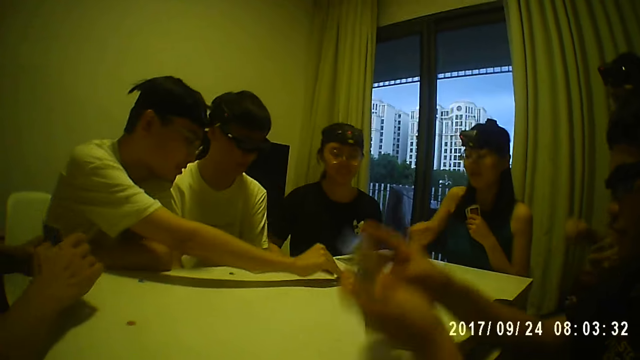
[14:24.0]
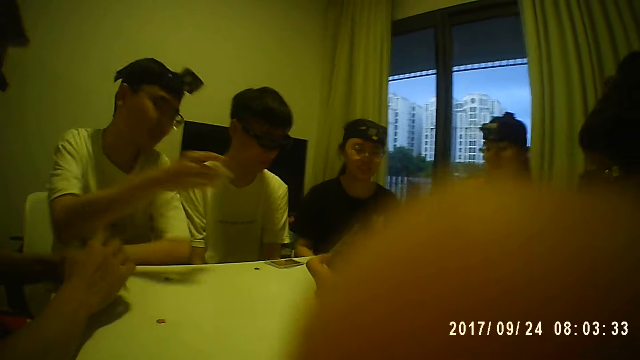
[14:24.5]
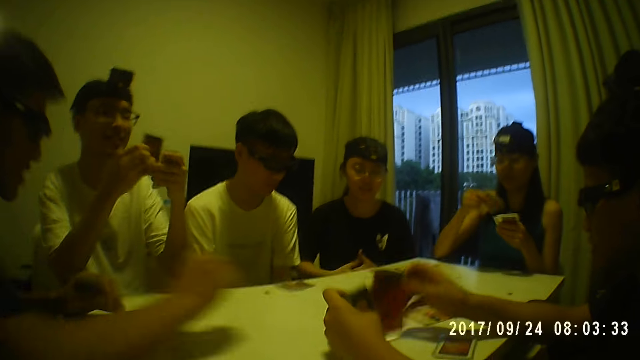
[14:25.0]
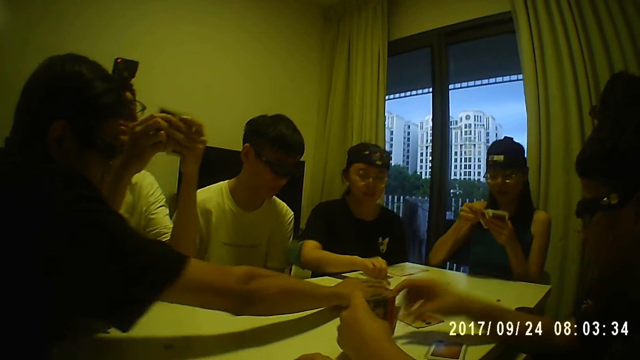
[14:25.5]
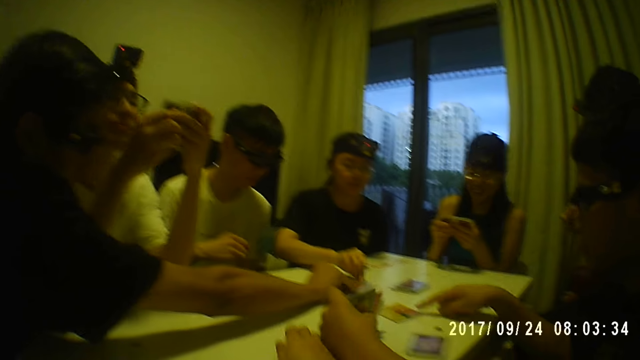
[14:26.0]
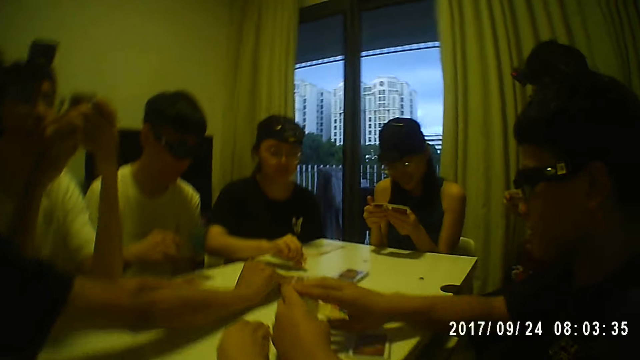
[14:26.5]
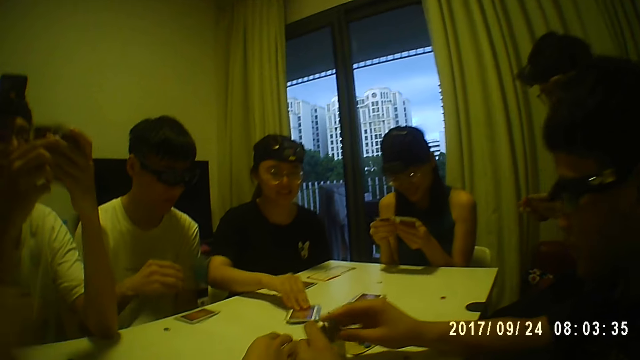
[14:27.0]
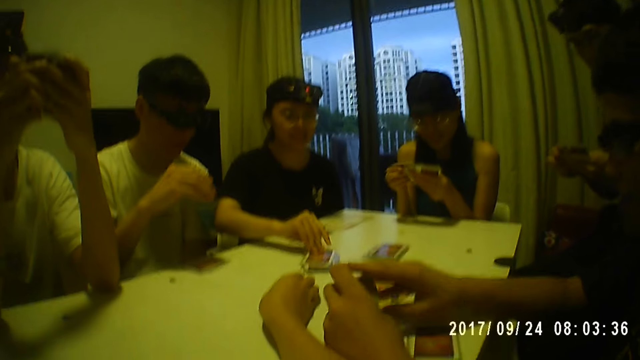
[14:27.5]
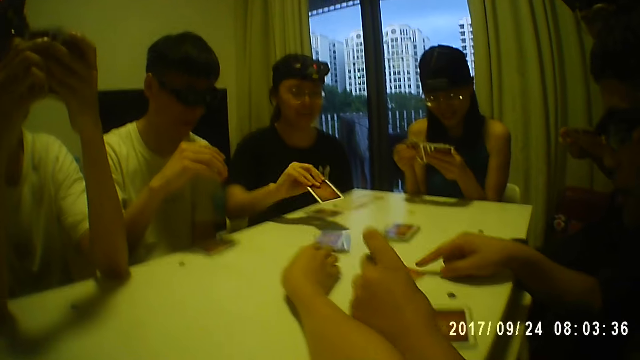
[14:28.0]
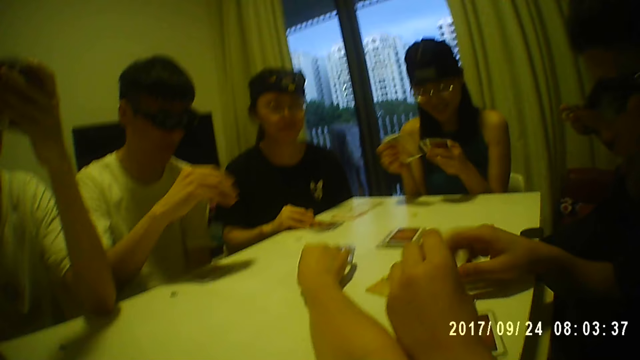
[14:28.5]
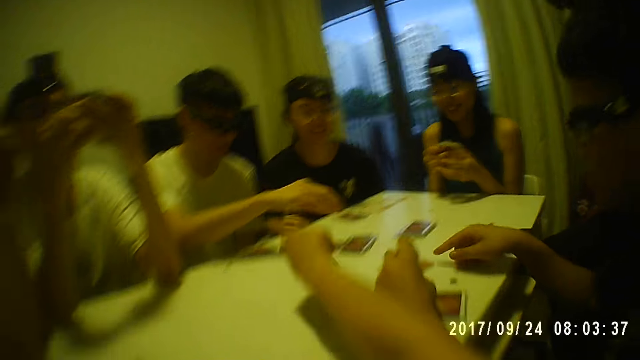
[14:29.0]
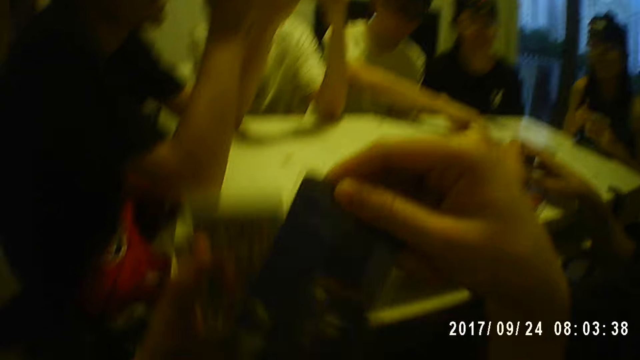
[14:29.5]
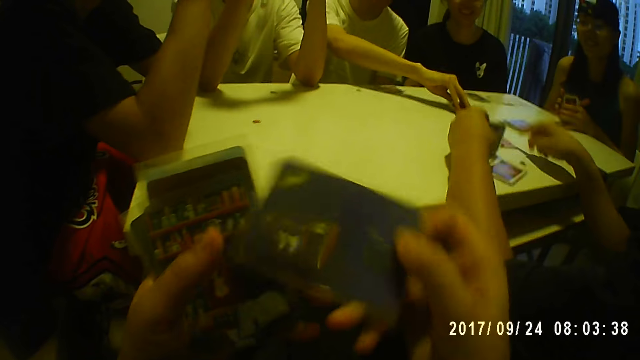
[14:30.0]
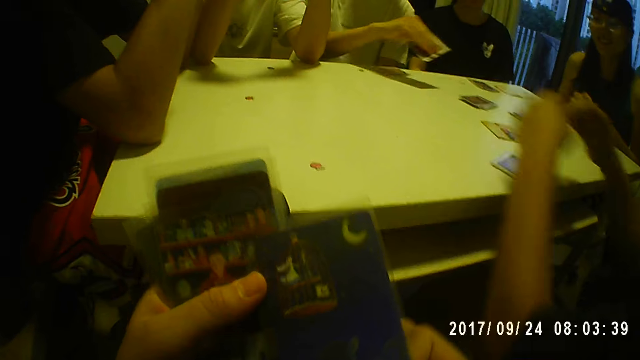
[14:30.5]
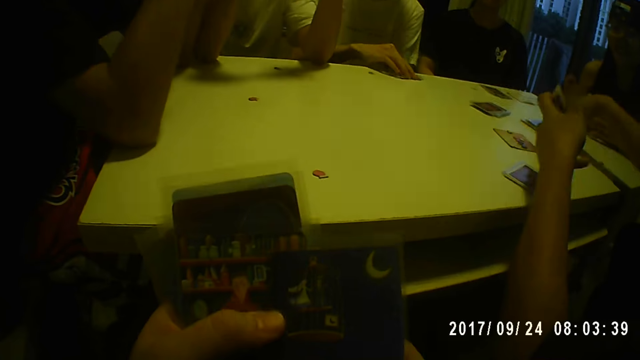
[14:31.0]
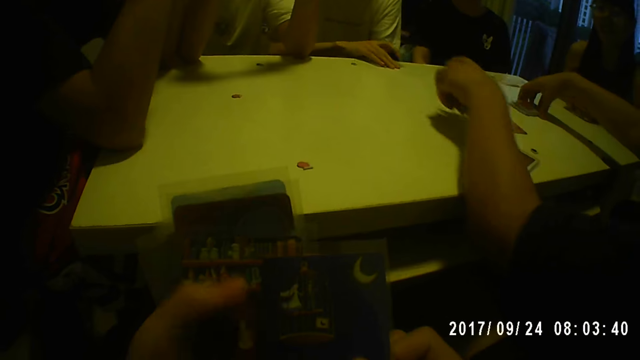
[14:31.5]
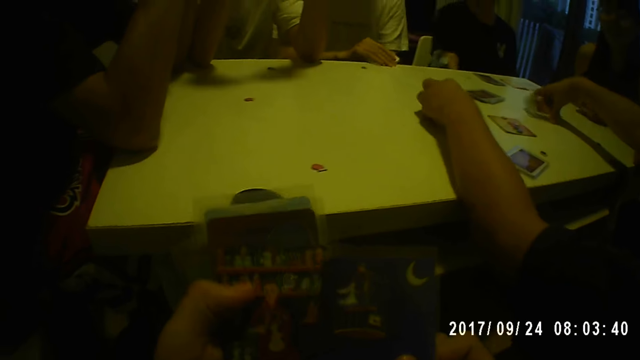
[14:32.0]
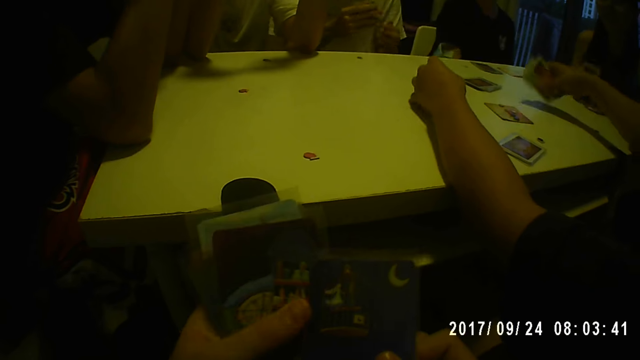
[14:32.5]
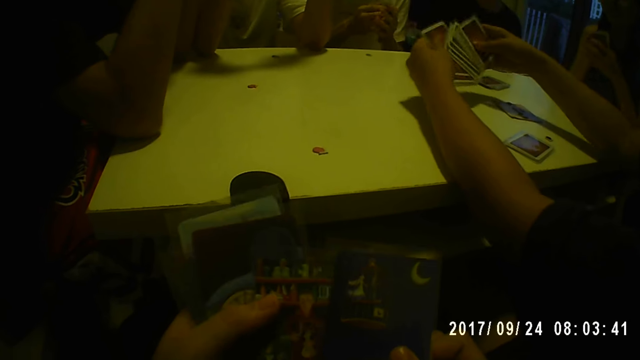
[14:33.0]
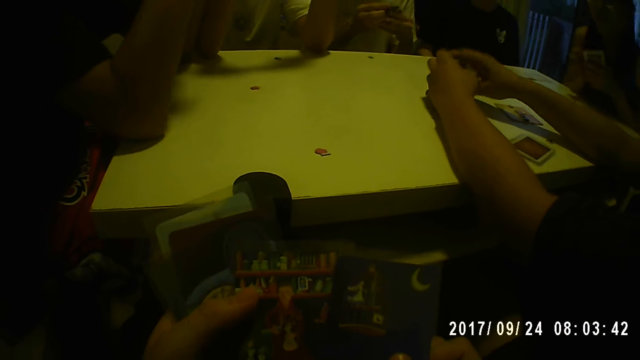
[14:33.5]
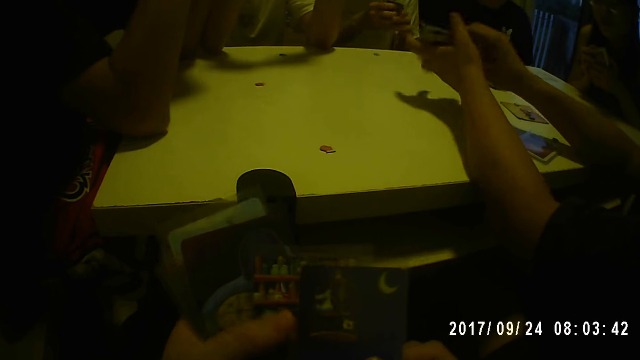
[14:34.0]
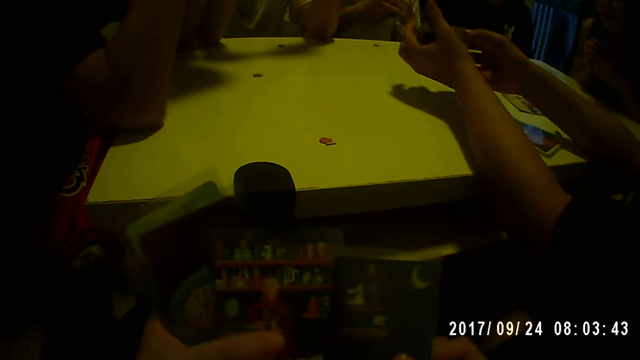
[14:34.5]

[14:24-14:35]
A man checks the card. The camera wearer adjusts the camera. A woman checks a card. Another man picks a card. A third man picks a card. The first man holds the cards with both hands. The woman holds the cards with both hands. The third man picks a card. A fourth man points at a card. The woman shuffles the cards. The camera wearer picks a card from the table. He checks the card. A fifth man picks a card. The camera wearer rotates the card. The fourth man holds the cards with both hands. The camera wearer checks the cards. The fourth man picks up cards and puts the cards on the table. The camera wearer shuffles the cards in his hands. He checks the cards. The fourth man shuffles the cards.

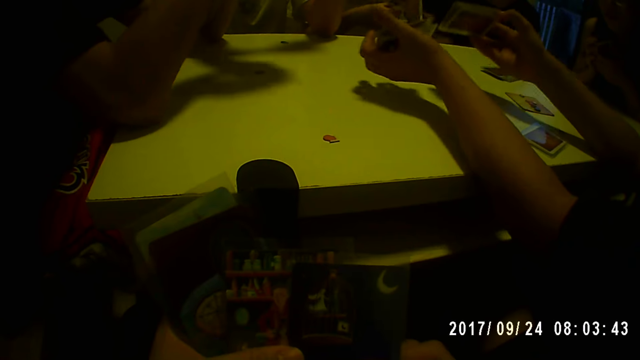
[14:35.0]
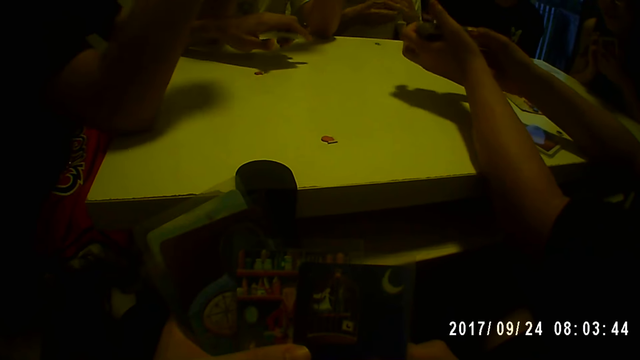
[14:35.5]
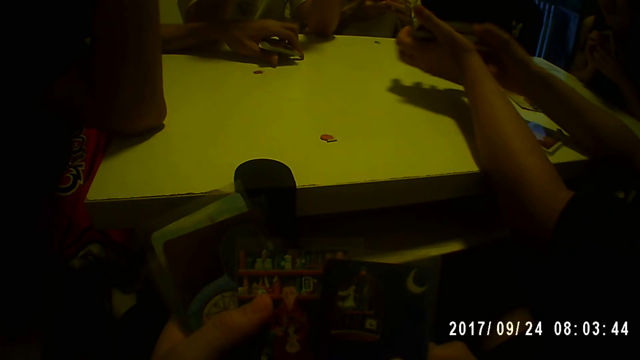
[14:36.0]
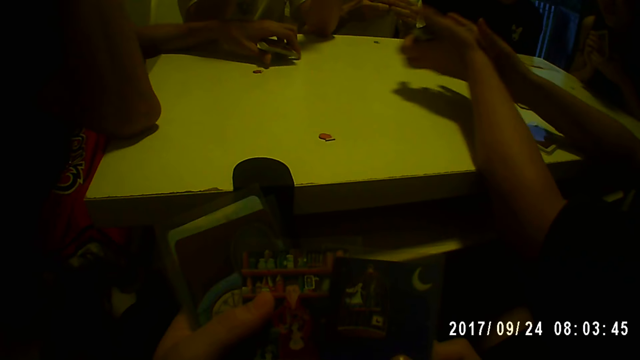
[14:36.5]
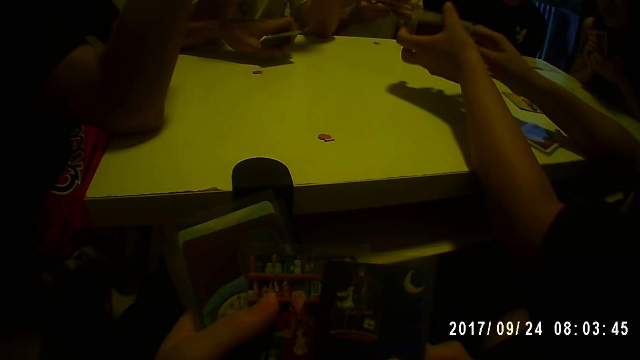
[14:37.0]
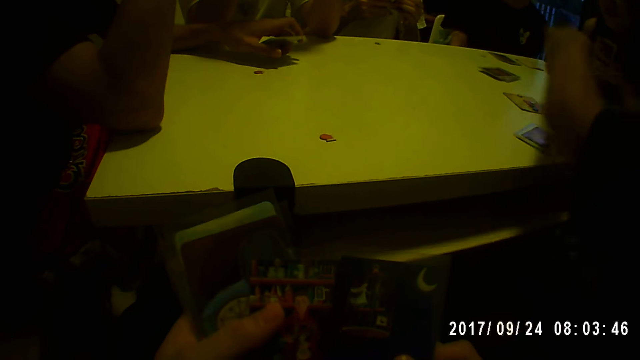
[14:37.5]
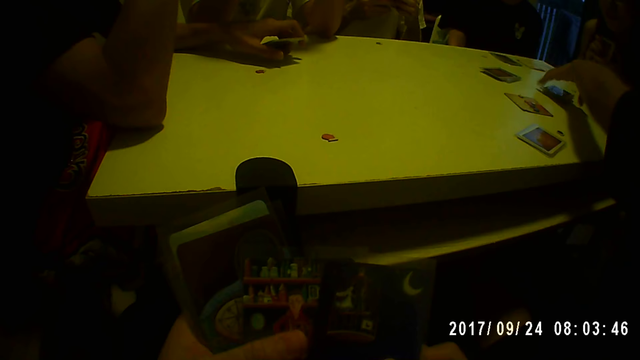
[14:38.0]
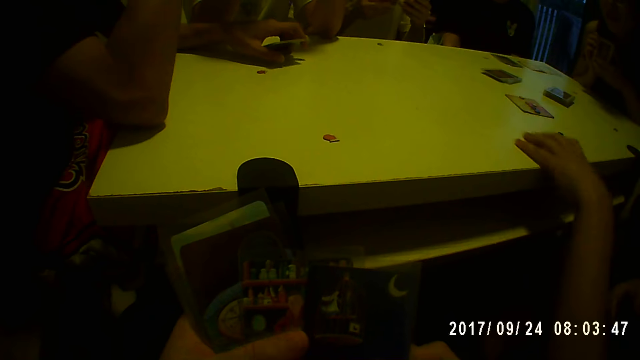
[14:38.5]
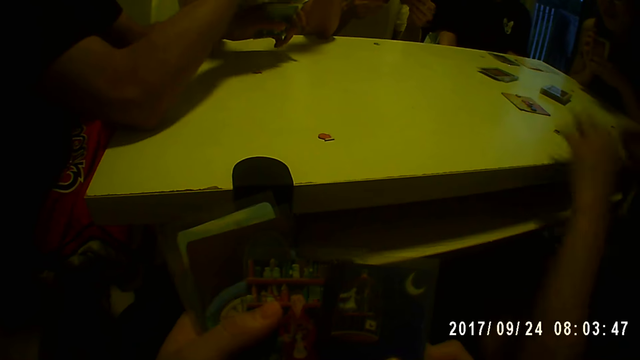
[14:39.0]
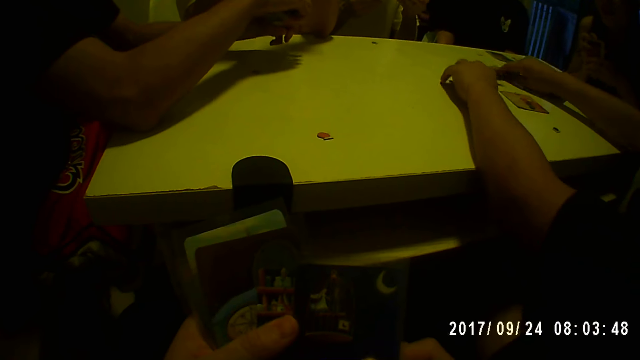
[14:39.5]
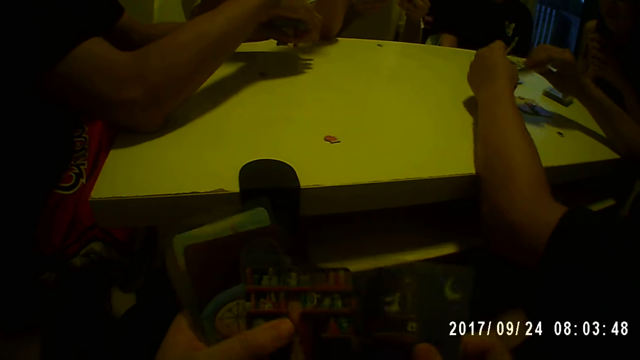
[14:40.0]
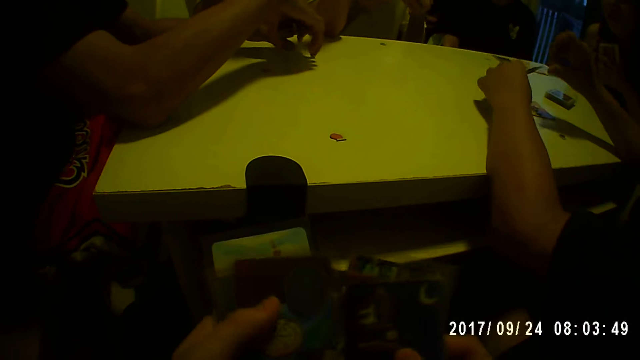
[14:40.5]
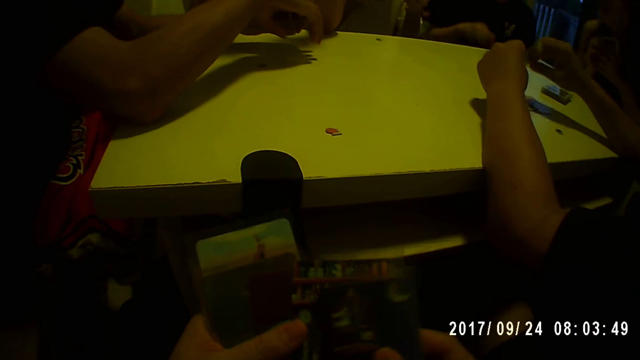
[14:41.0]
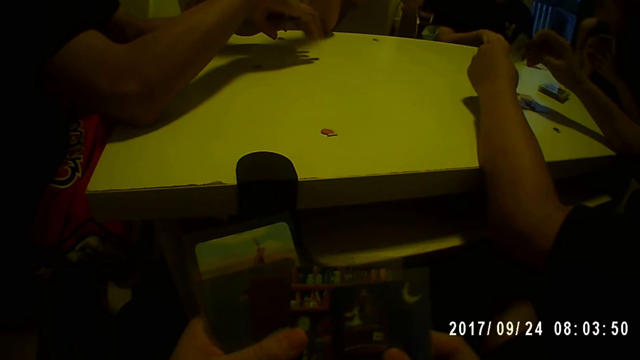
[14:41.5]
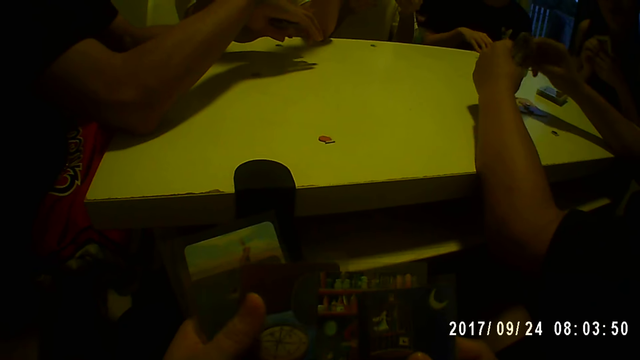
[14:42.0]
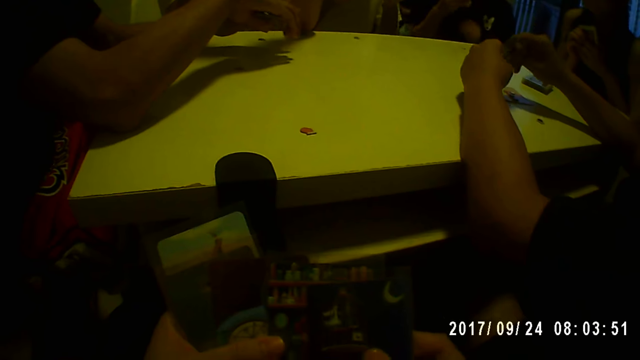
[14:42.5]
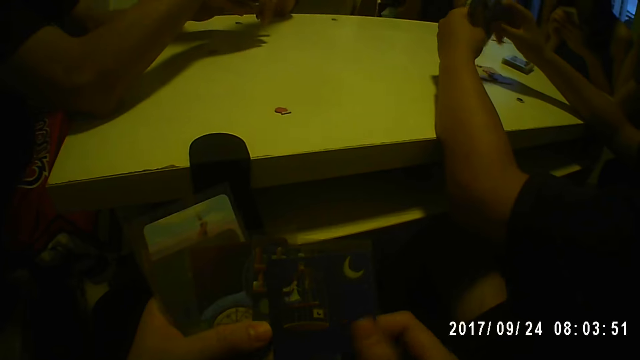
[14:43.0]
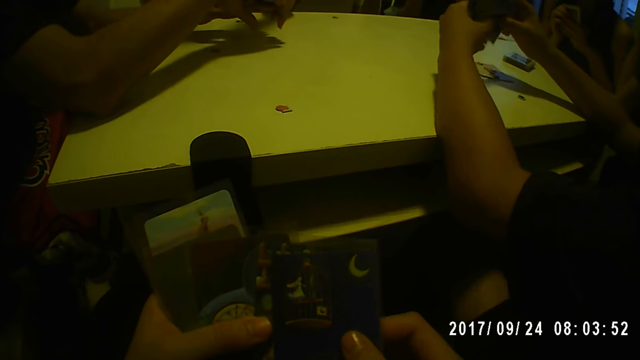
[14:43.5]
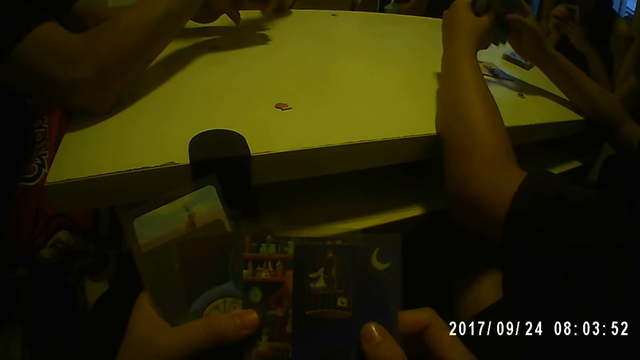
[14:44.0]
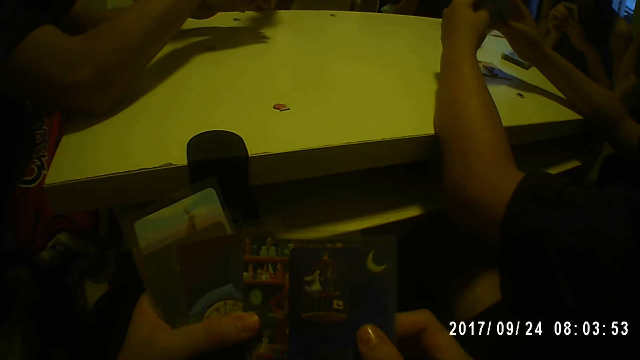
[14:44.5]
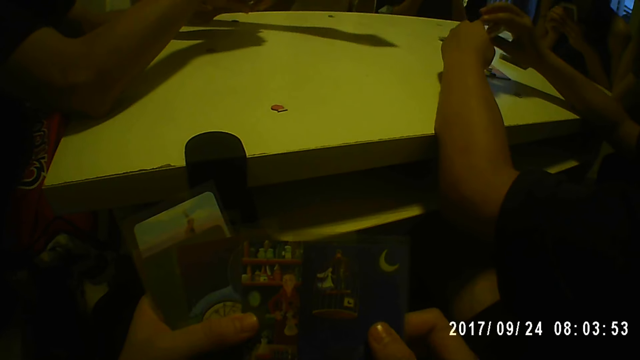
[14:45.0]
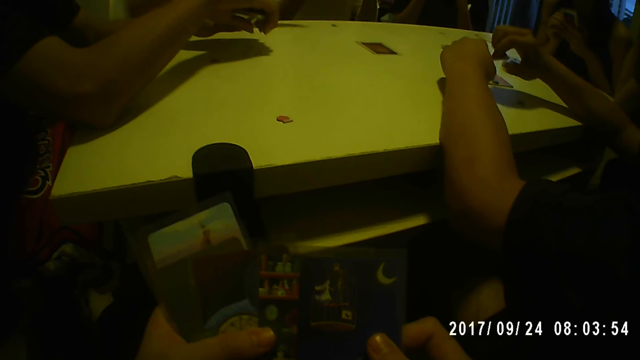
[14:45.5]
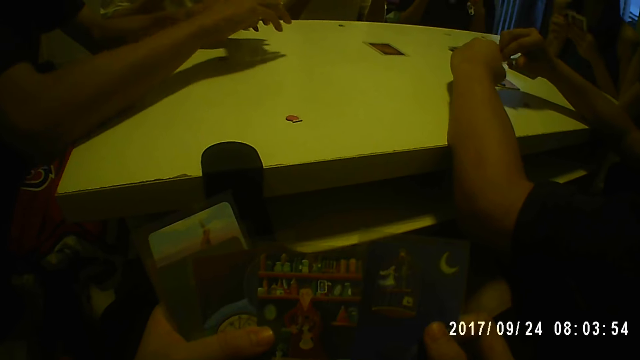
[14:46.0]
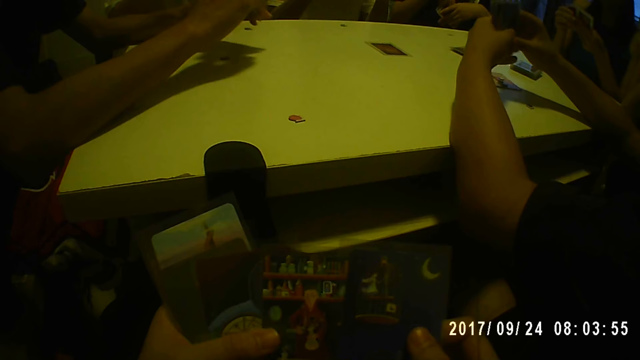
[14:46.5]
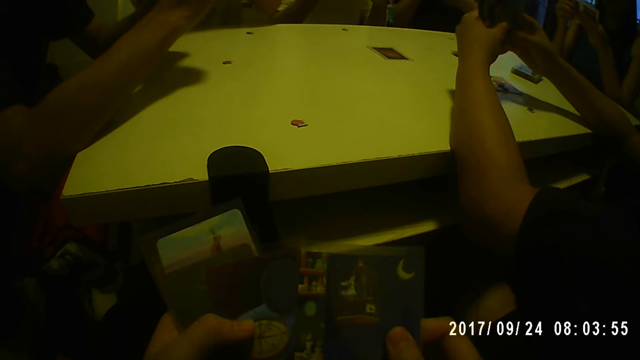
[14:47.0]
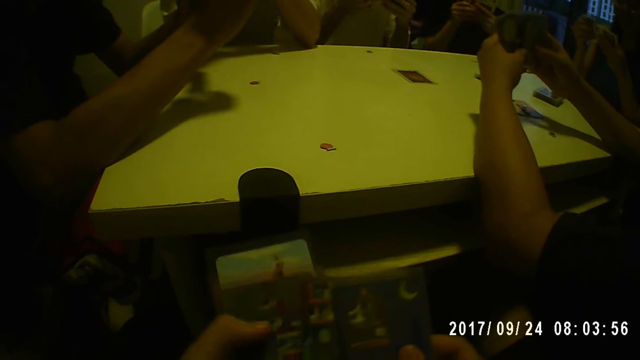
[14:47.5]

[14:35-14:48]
A man puts his hand on the table. Another man shuffles the cards. The camera wearer spreads his cards. The second man puts the cards on the table, holds cards, and picks up cards. He picks up cards again. The camera wearer shuffles the cards. A third man picks up cards. The second man rotates the cards. The camera wearer examines the cards. The second man holds the cards with both hands. The camera wearer examines the cards. The second man examines the cards.
